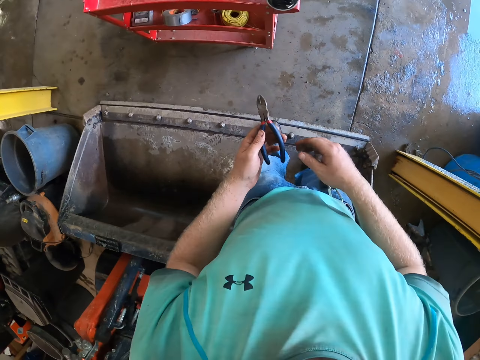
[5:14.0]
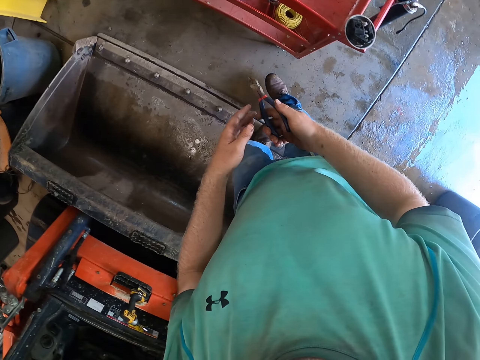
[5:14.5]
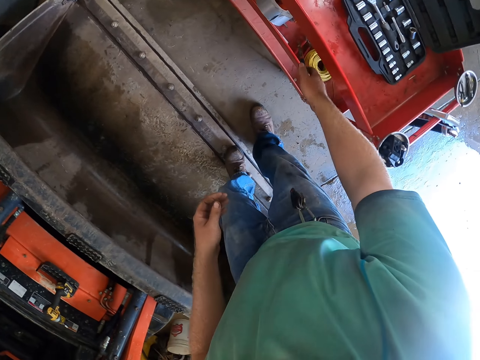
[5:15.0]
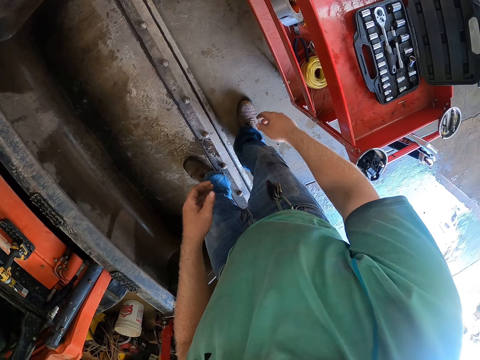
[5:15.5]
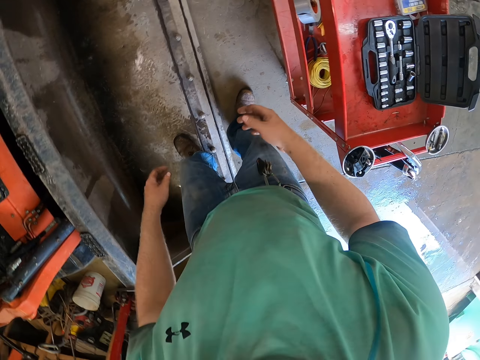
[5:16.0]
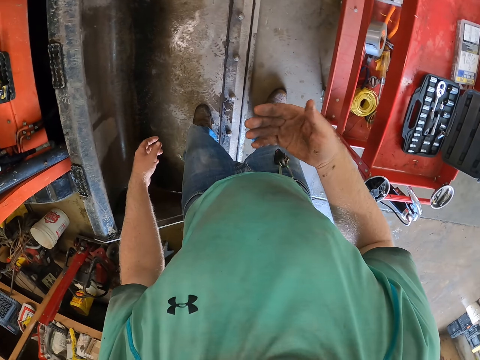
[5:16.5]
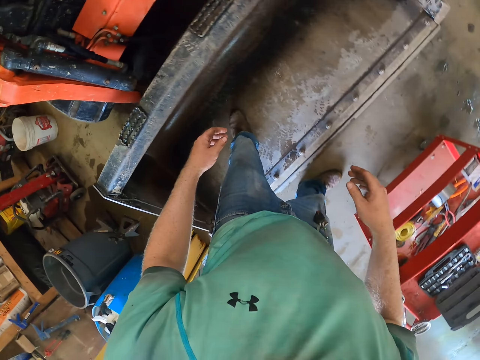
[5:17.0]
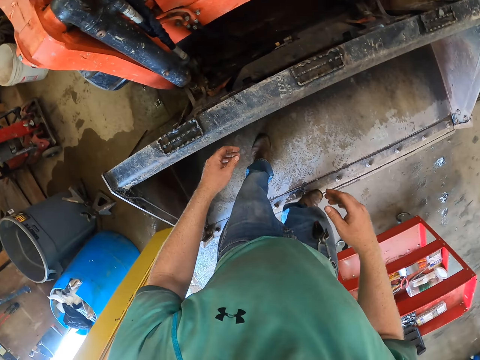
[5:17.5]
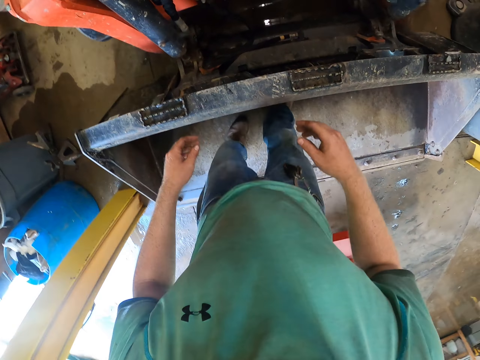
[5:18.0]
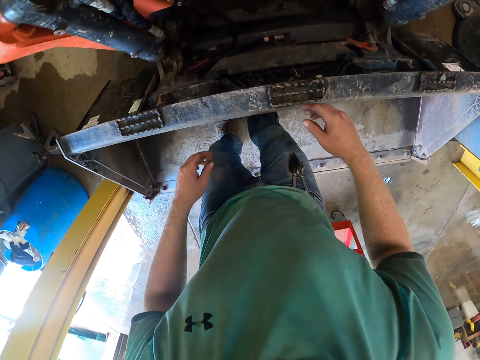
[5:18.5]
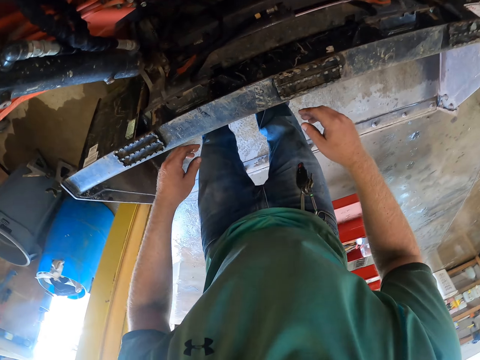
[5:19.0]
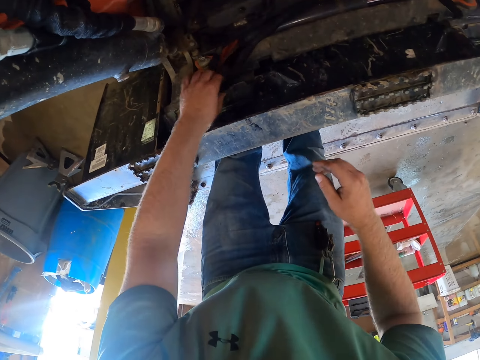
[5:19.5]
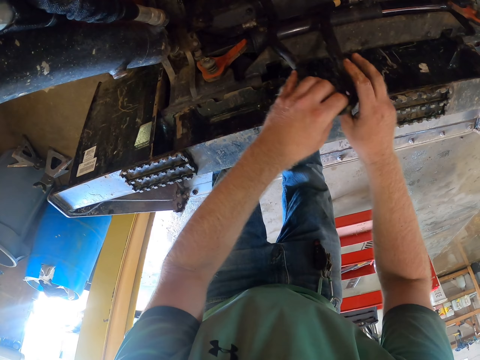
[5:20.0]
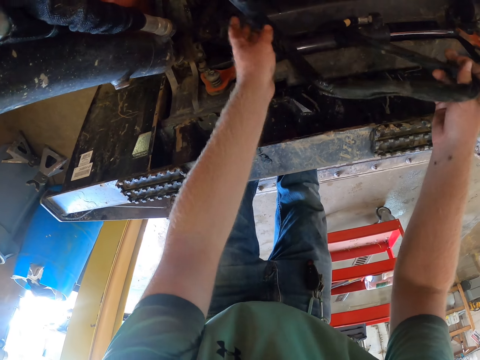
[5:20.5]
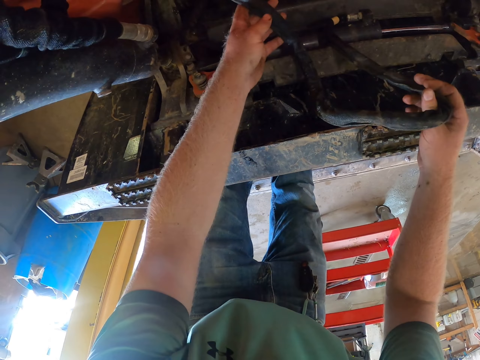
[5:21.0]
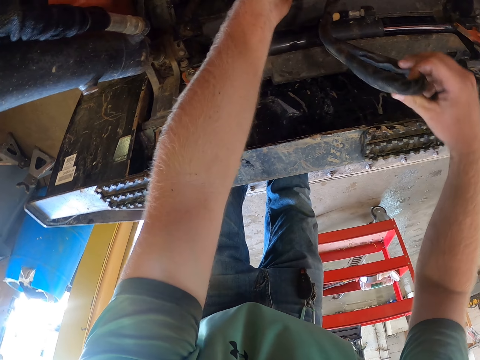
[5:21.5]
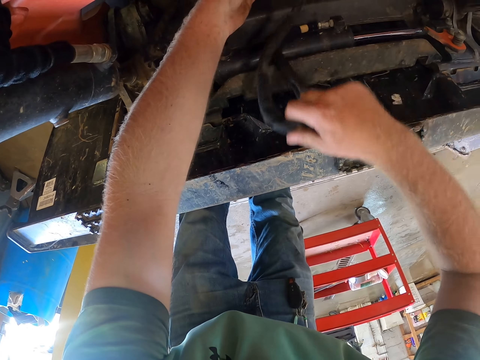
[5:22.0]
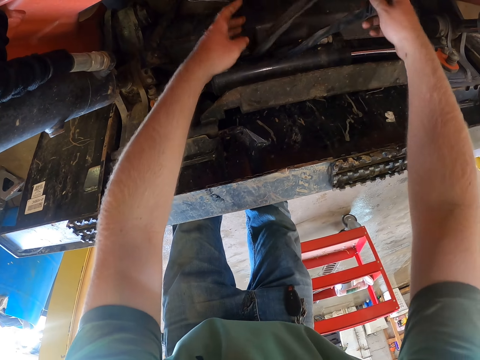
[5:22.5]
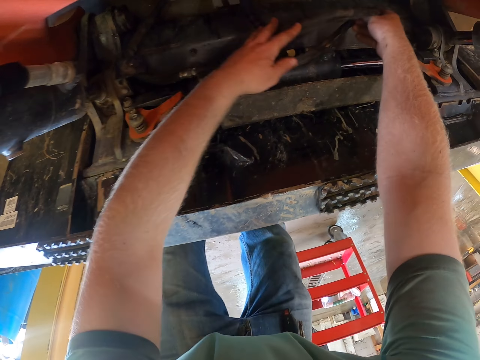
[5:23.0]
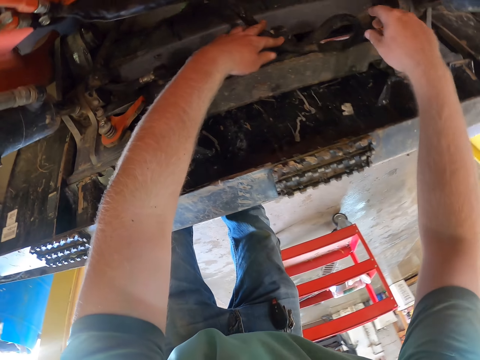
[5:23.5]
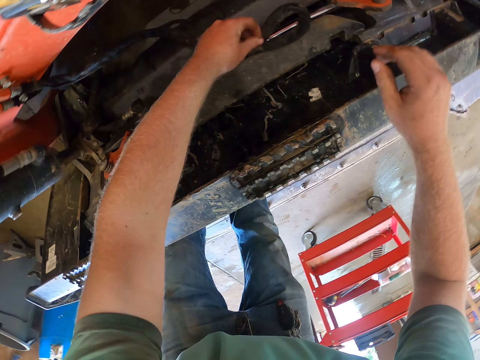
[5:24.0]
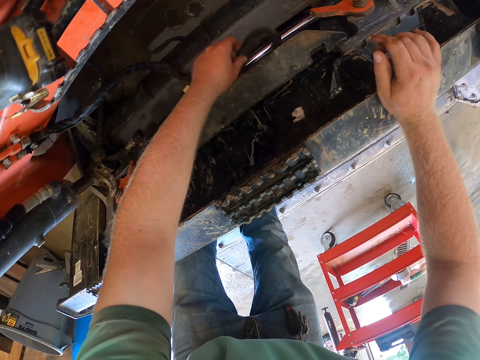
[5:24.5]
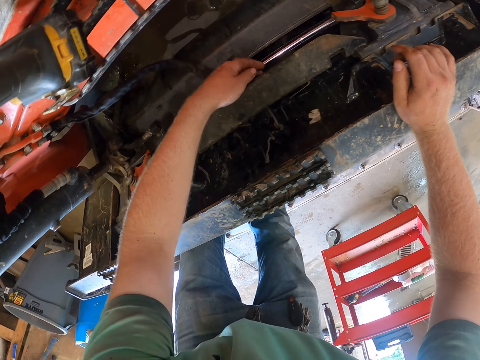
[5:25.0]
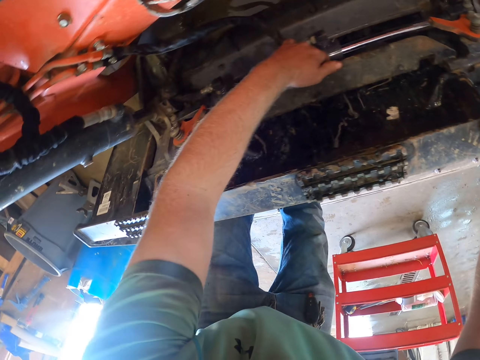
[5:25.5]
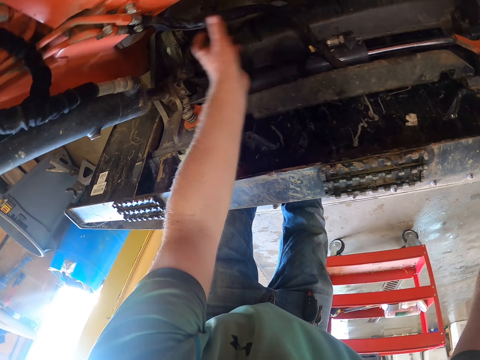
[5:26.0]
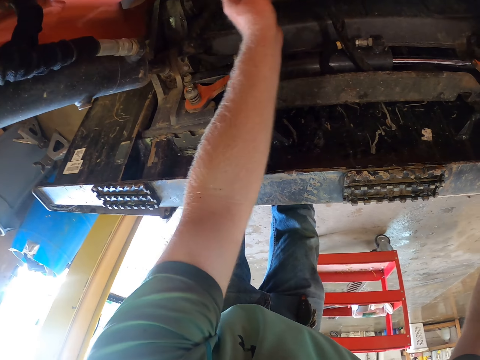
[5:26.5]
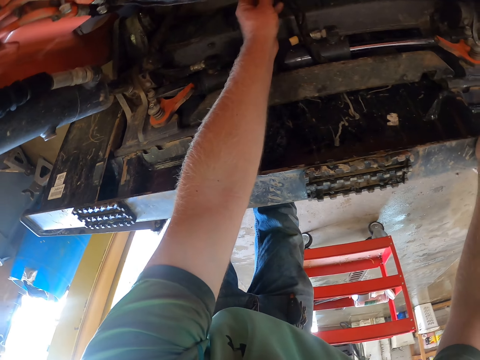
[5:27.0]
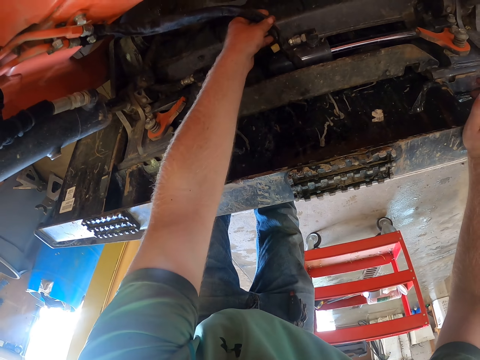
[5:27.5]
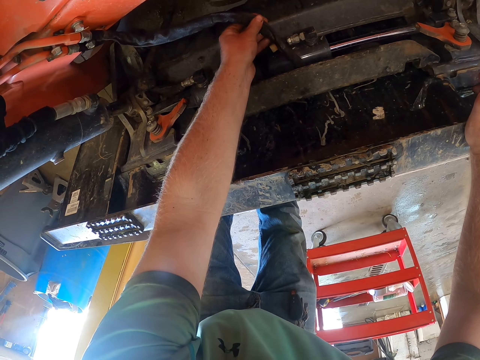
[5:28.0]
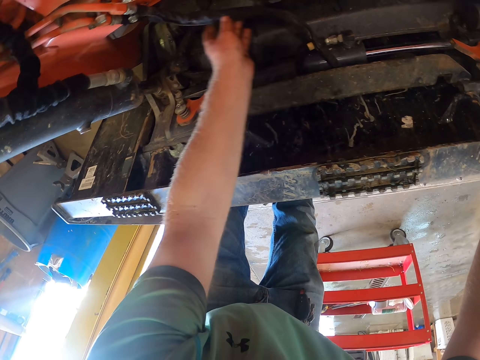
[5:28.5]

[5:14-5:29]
The camera wearer passes the plier from his right hand to his left hand. He passes the plier from his left hand to his right hand. He throws the plier in his right hand in a shelf on the ground. He drops the plier. He walks around. He picks up the caterpillar hose on the caterpillar with his left hand. He holds the caterpillar hose on the caterpillar with both hands. He pulls something. He passes the spanner from his right hand to his left hand. He places the caterpillar hose on the caterpillar with his left hand.

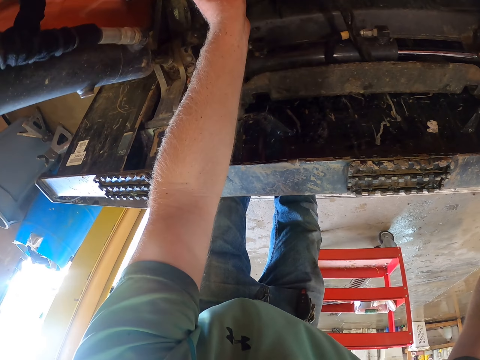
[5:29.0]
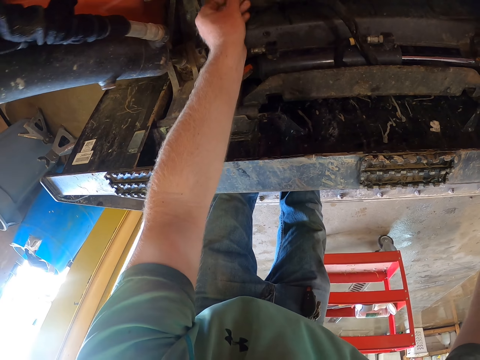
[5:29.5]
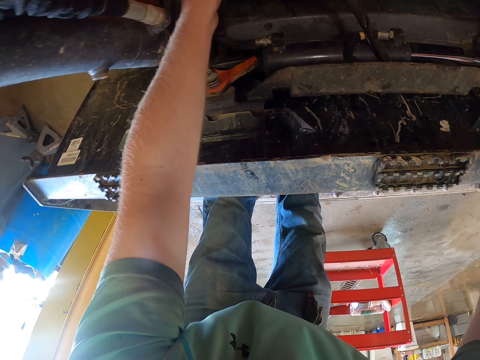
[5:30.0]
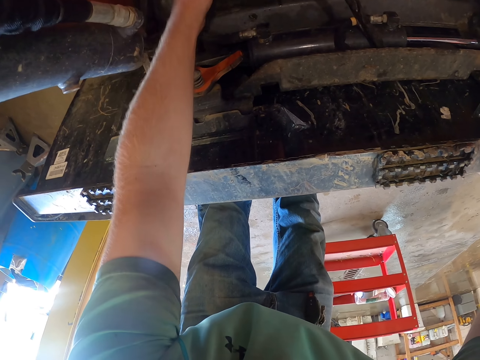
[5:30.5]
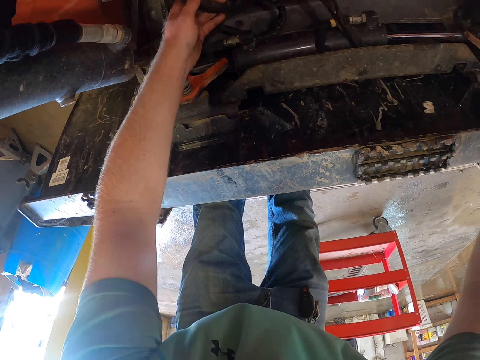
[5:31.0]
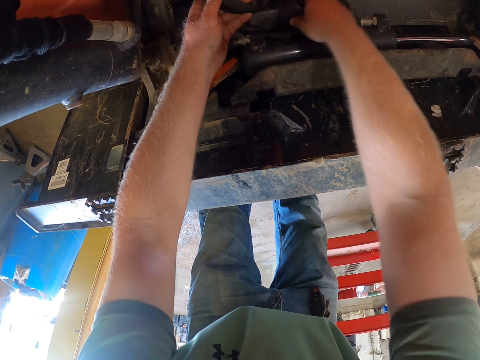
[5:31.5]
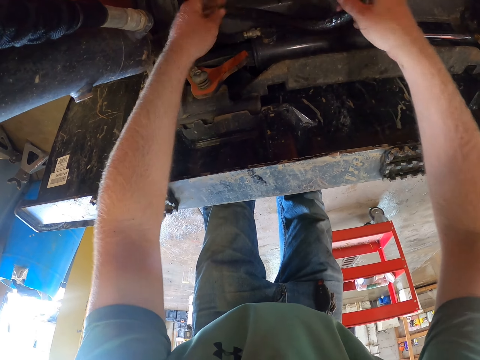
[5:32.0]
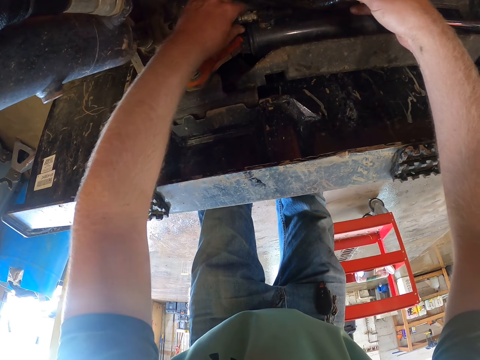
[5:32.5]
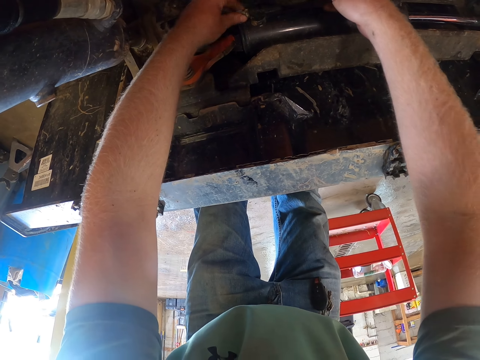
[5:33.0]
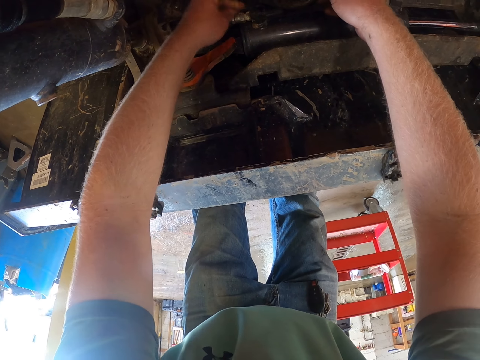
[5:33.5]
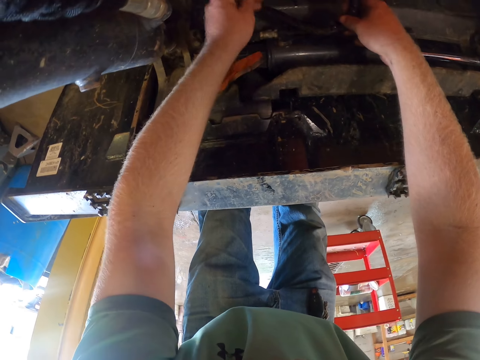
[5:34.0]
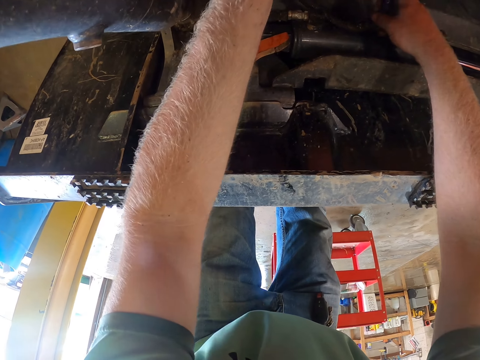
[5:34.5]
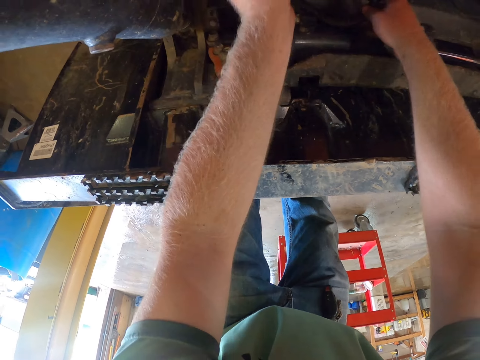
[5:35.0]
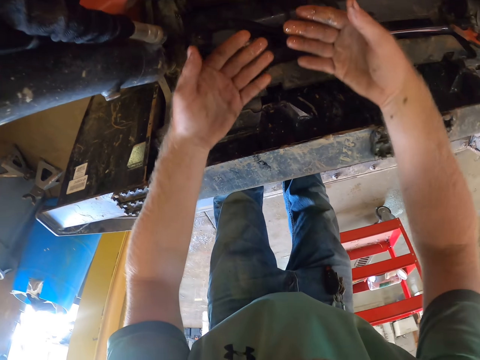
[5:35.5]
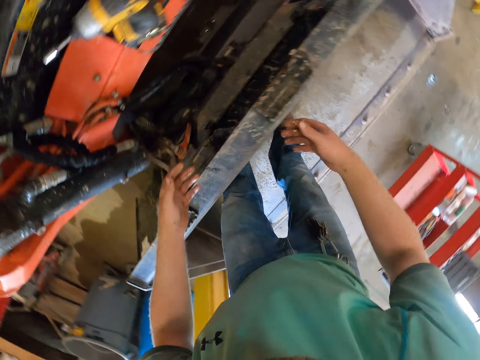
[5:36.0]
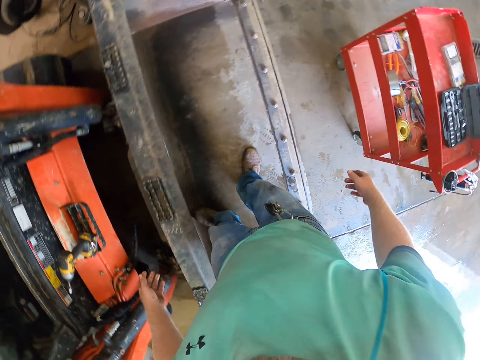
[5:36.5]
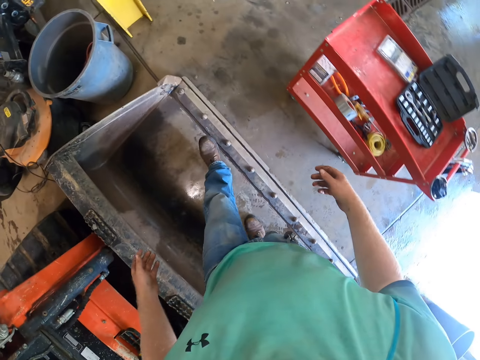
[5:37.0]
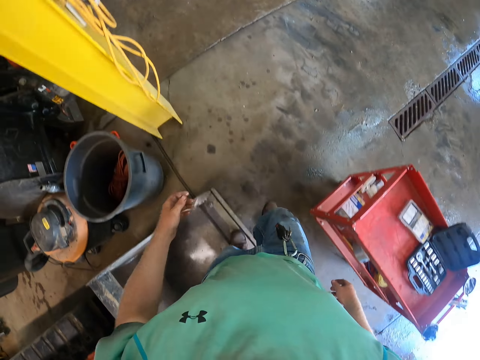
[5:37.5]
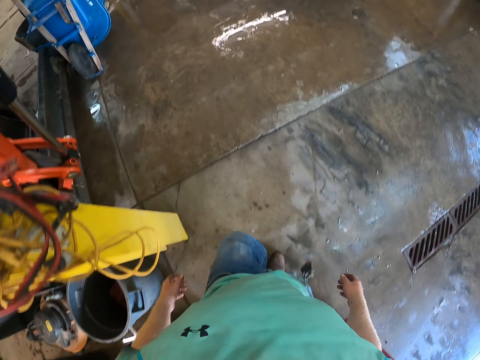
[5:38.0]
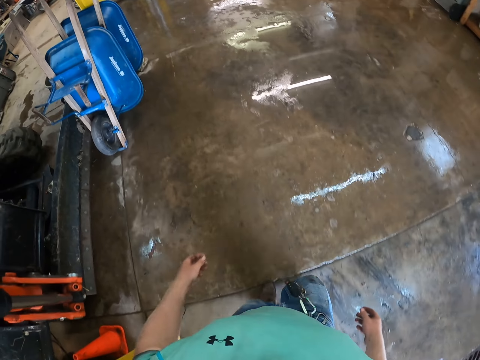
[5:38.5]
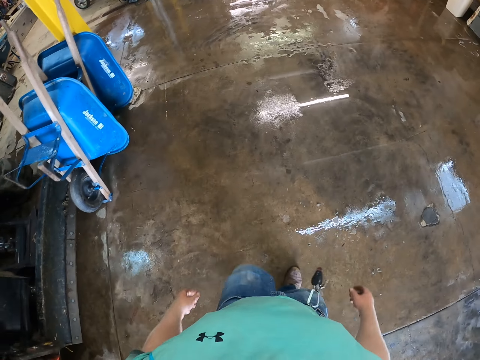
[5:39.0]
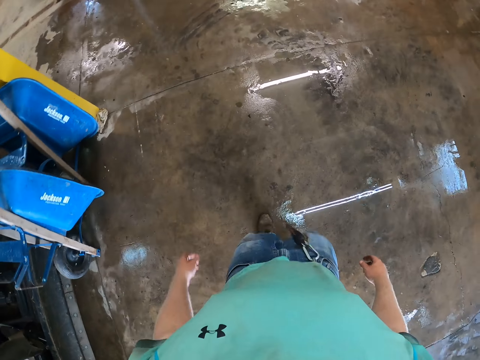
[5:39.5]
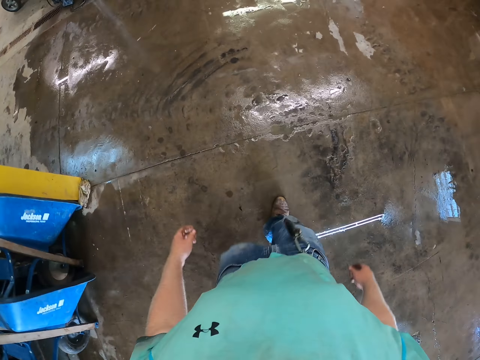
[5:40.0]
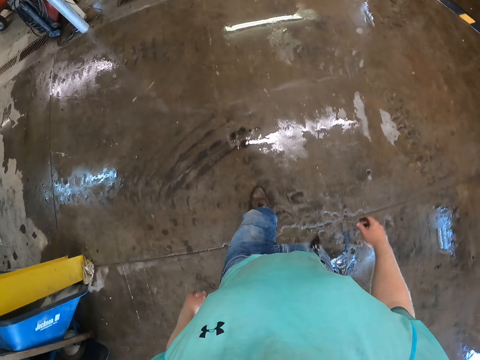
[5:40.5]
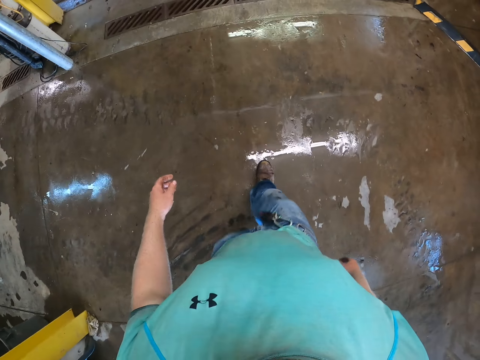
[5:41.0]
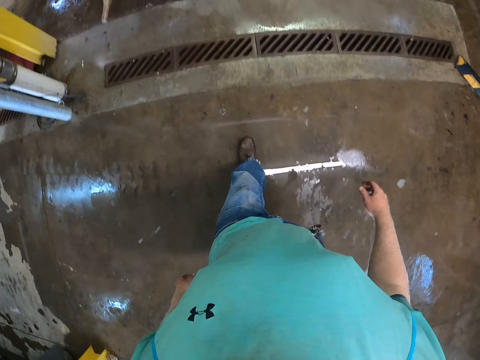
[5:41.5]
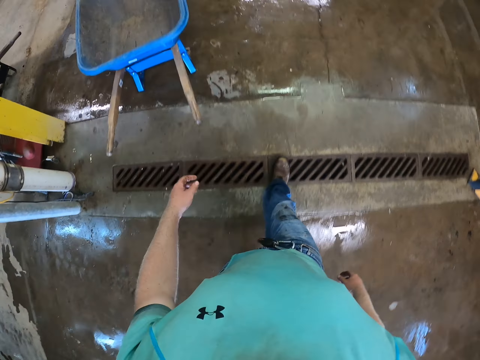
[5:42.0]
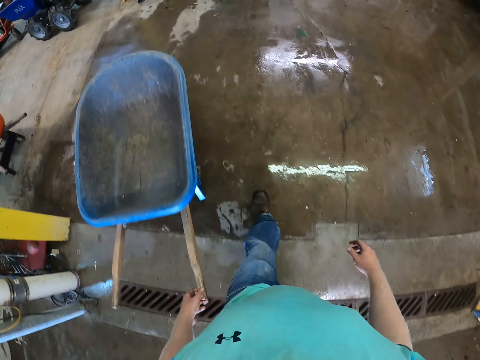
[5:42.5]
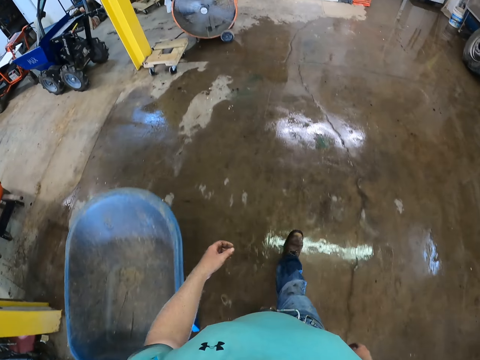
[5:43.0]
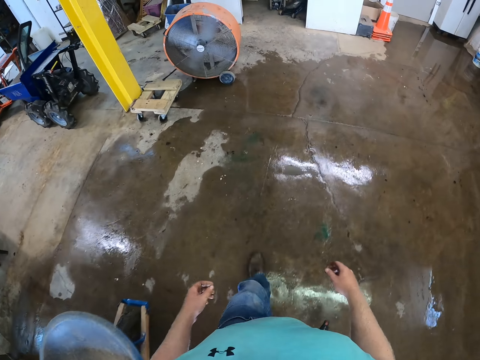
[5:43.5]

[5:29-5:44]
The camera wearer holds the caterpillar hose on the caterpillar with both hands. They walk around.
